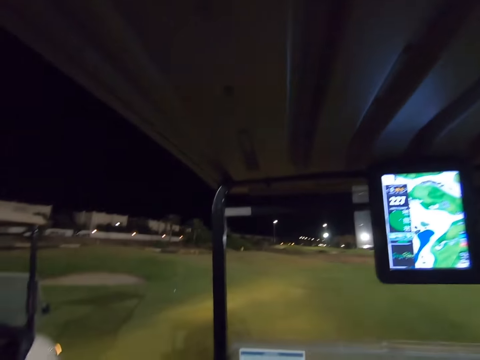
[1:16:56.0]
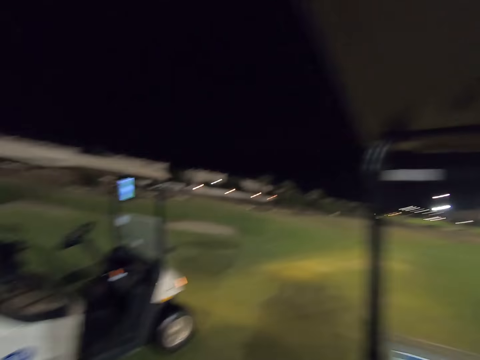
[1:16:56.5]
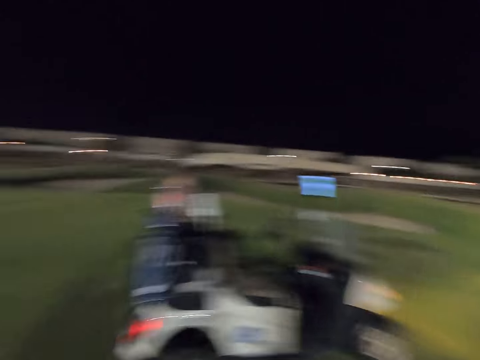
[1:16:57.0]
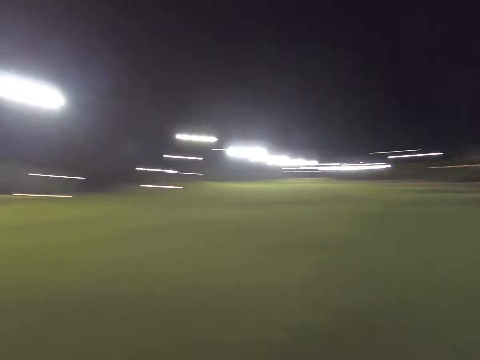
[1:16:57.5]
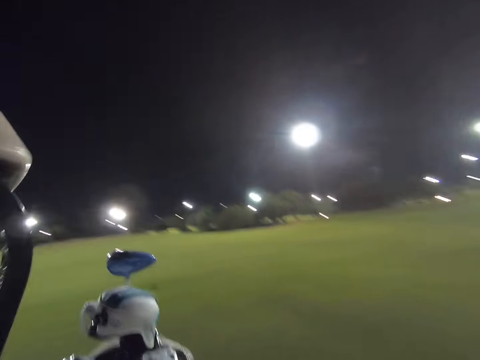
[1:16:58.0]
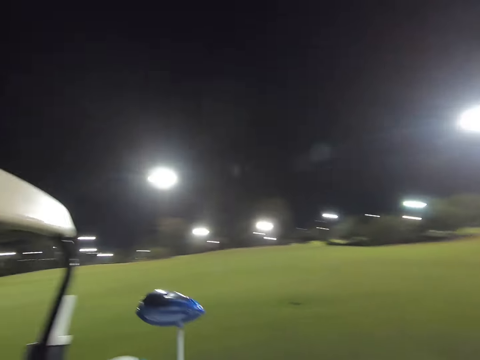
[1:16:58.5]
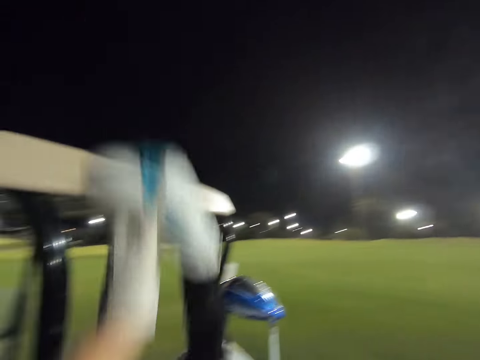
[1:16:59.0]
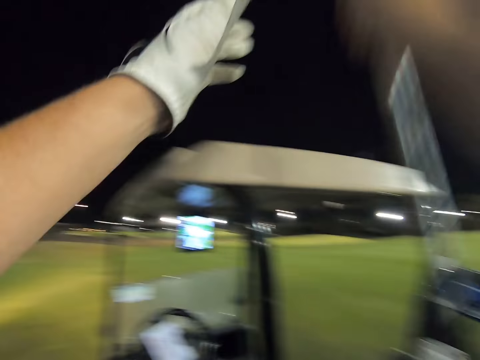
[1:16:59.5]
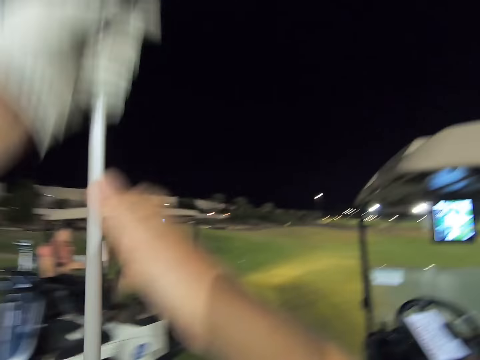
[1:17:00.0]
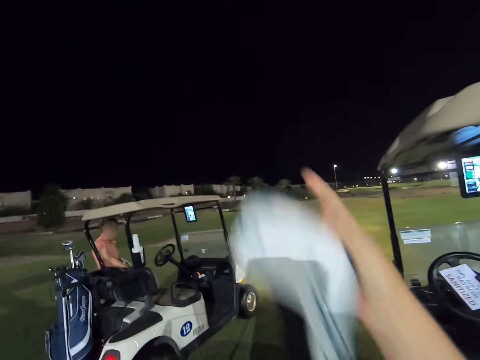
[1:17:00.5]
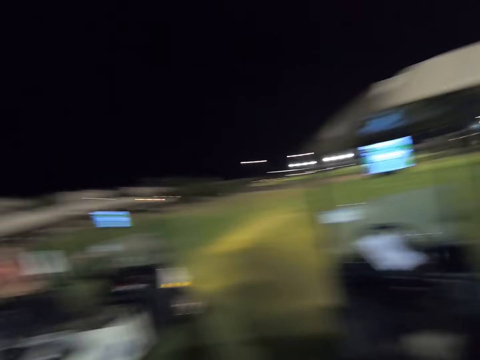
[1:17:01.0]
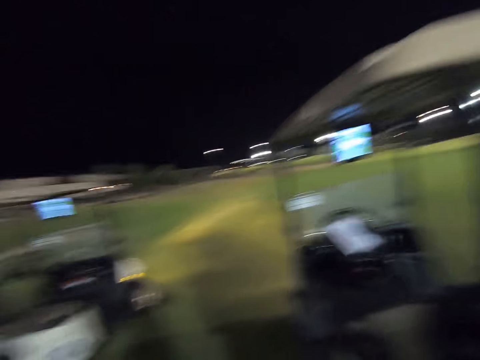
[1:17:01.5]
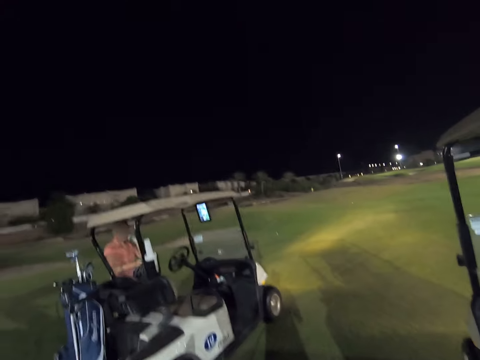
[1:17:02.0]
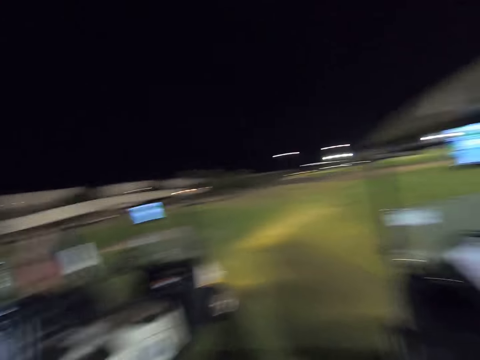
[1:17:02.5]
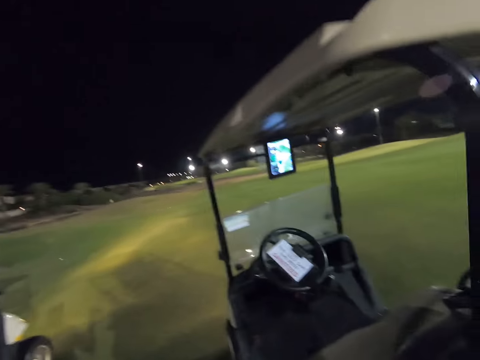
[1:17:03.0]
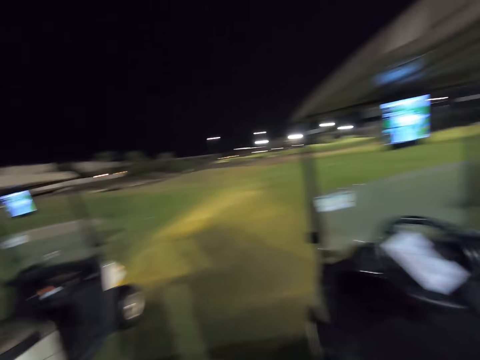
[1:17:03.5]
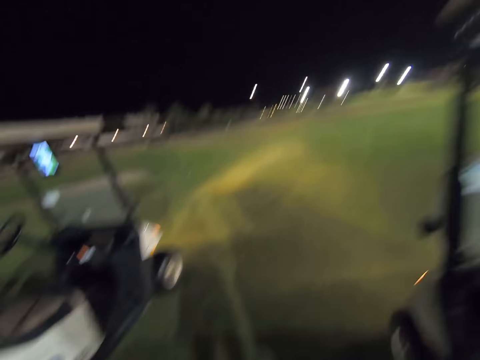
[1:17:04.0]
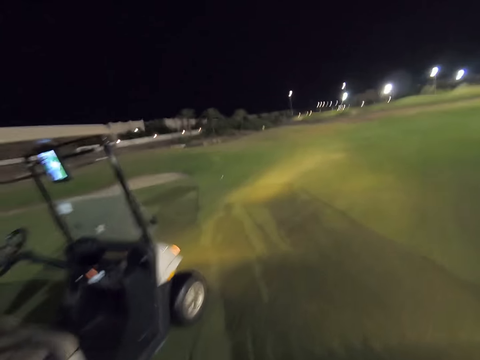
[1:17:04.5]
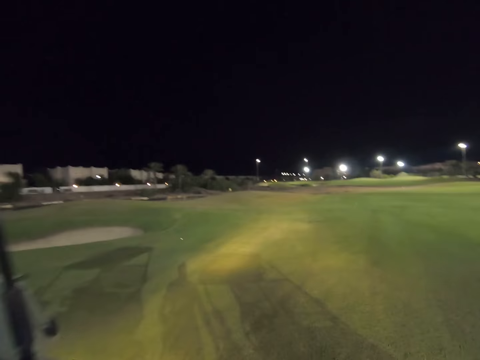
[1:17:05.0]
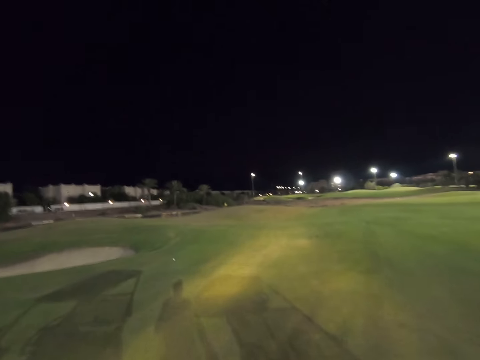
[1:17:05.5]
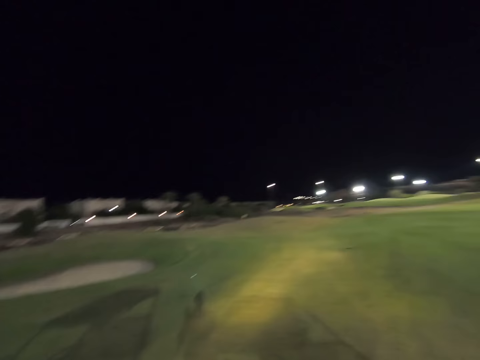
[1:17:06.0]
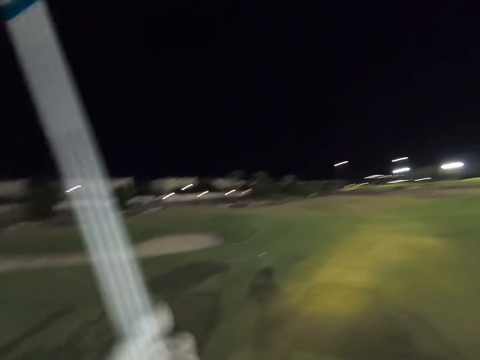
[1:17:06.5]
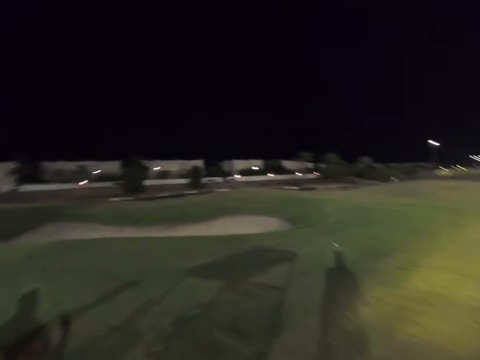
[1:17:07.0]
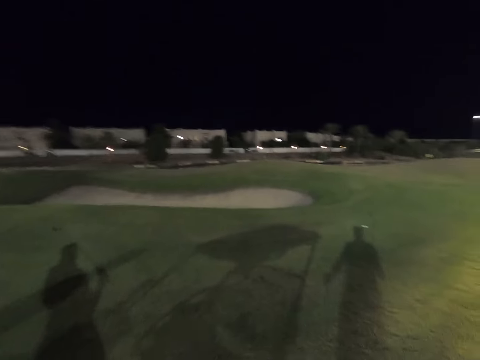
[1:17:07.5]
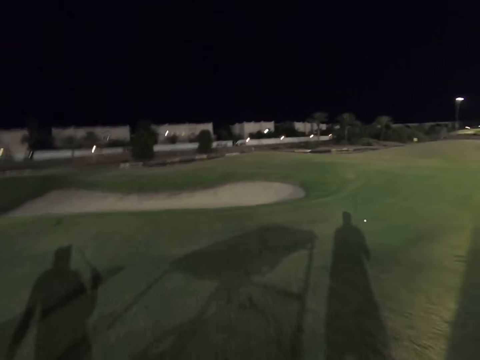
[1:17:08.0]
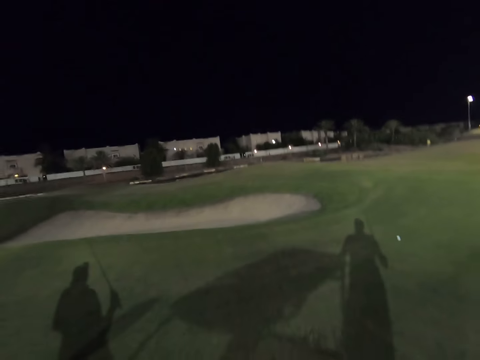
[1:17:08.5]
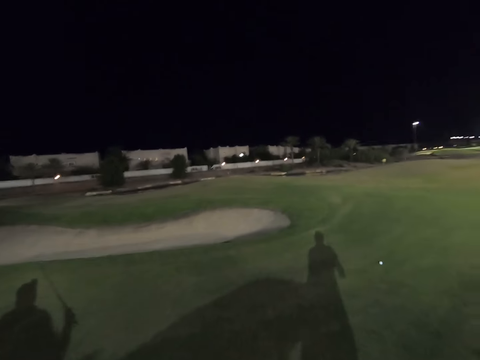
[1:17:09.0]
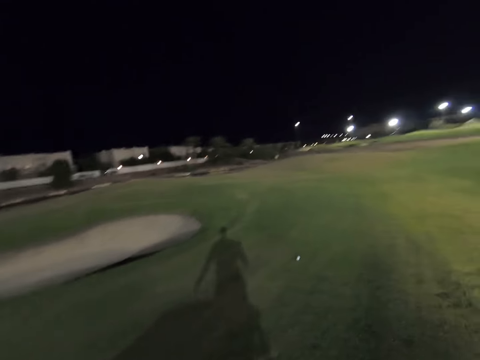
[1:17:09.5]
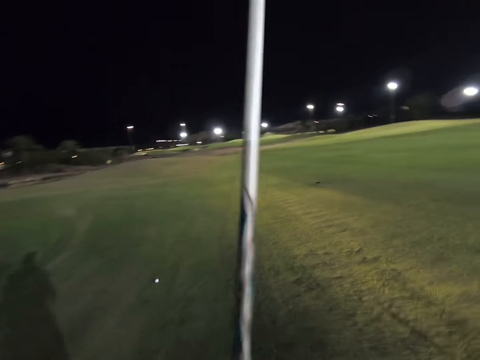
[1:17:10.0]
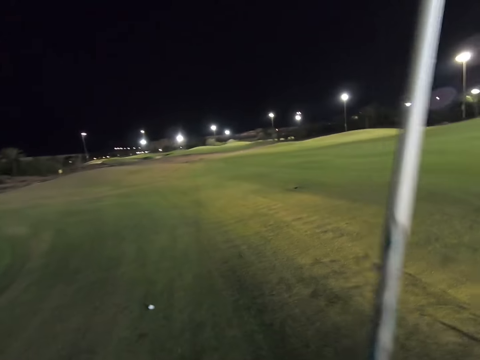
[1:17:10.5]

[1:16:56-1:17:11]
The camera wearer stops the vehicle. They look around the field. They remove a golf club or hockey stick in the golf bag from the vehicle. They look at a woman. They walk across the golf course.

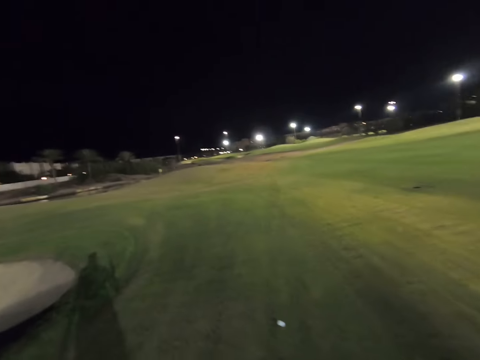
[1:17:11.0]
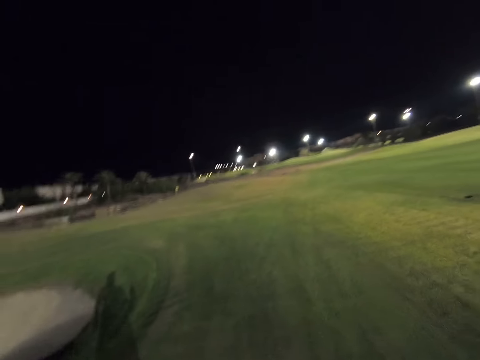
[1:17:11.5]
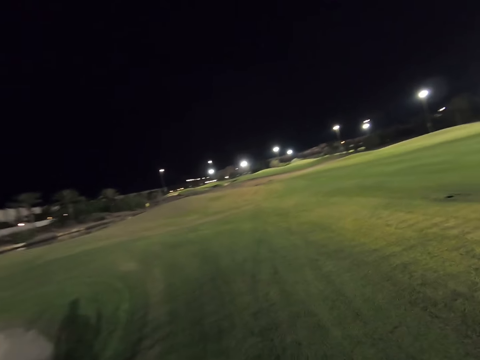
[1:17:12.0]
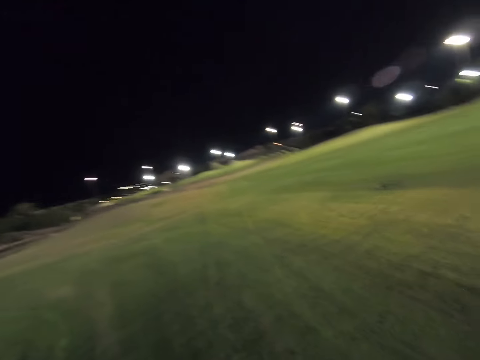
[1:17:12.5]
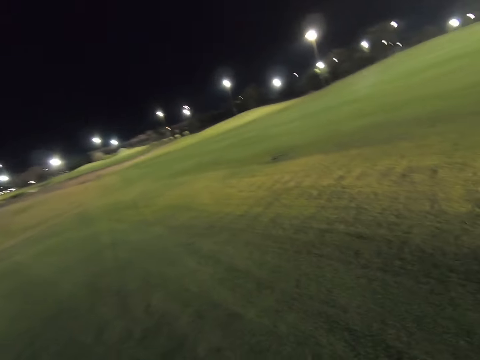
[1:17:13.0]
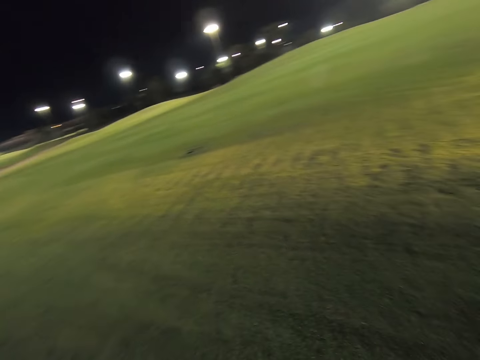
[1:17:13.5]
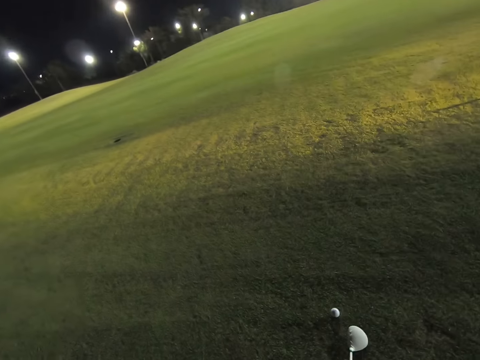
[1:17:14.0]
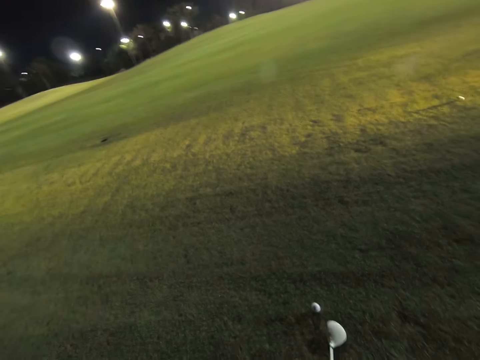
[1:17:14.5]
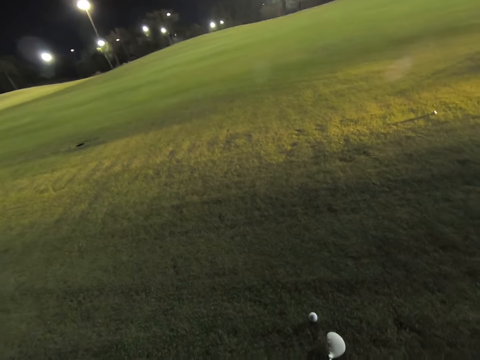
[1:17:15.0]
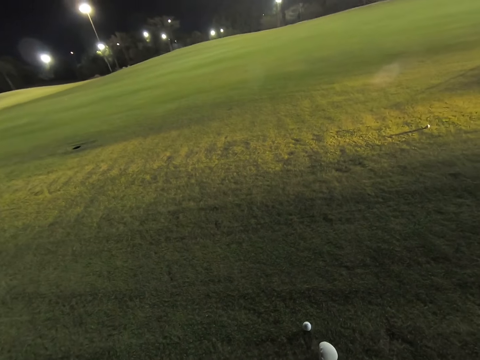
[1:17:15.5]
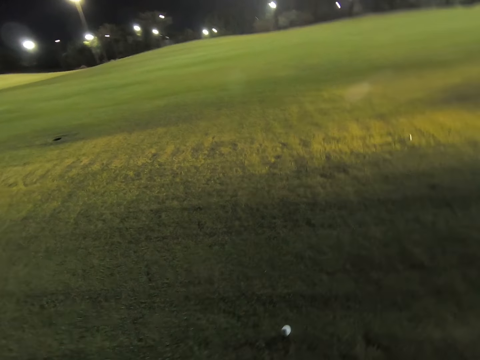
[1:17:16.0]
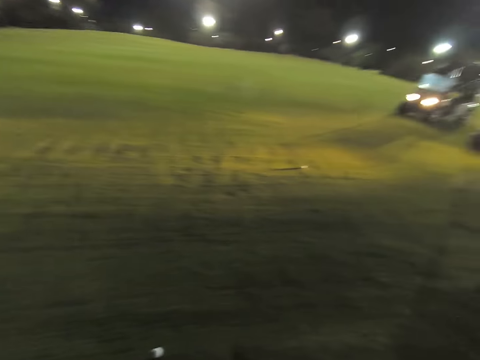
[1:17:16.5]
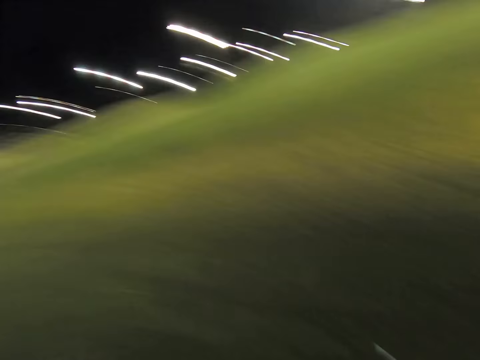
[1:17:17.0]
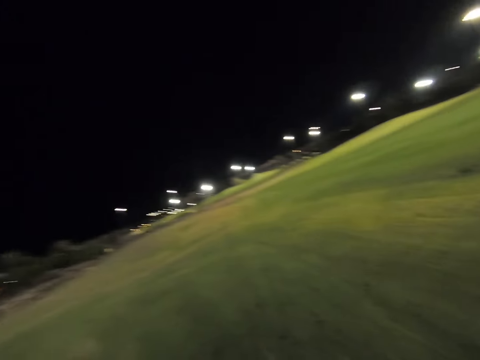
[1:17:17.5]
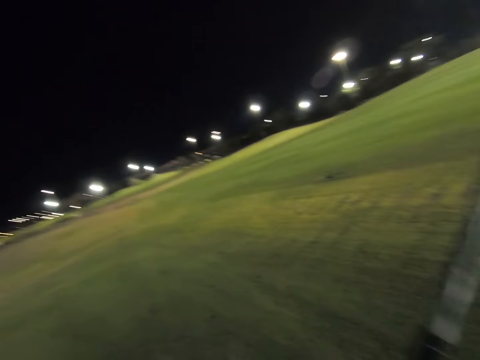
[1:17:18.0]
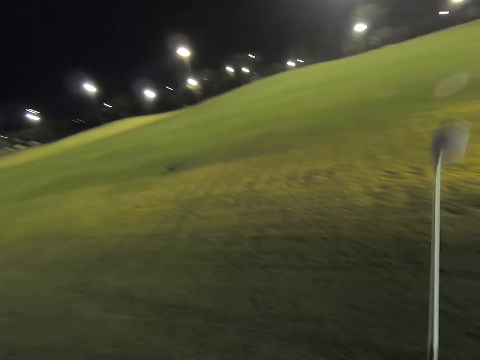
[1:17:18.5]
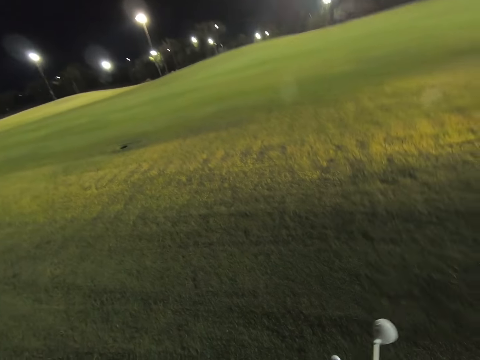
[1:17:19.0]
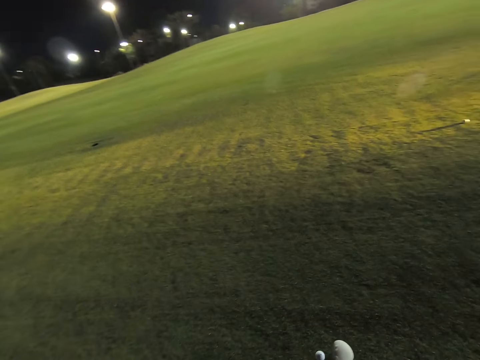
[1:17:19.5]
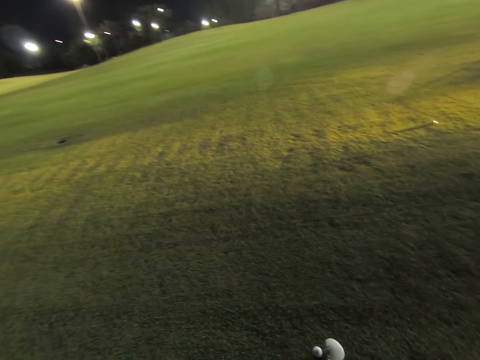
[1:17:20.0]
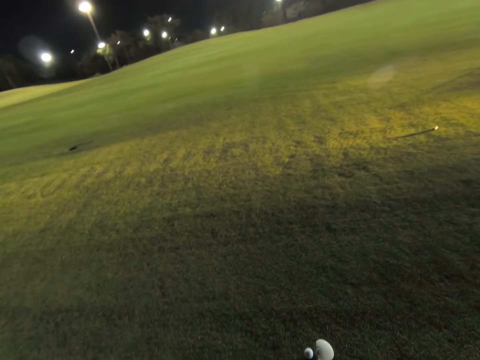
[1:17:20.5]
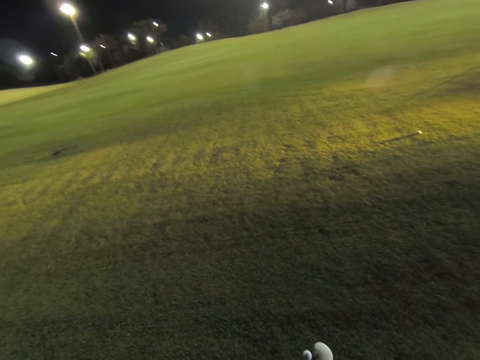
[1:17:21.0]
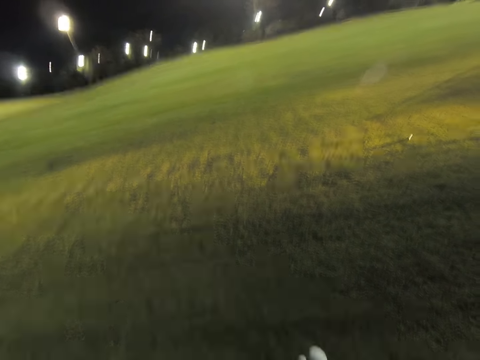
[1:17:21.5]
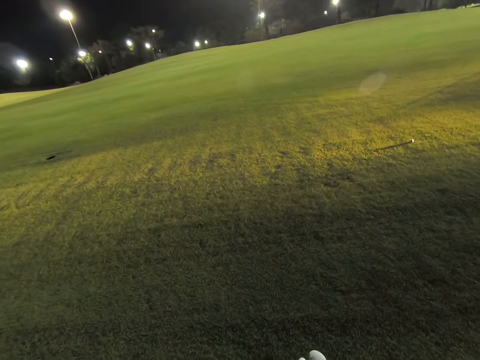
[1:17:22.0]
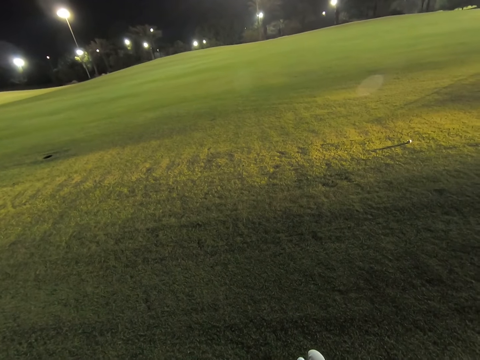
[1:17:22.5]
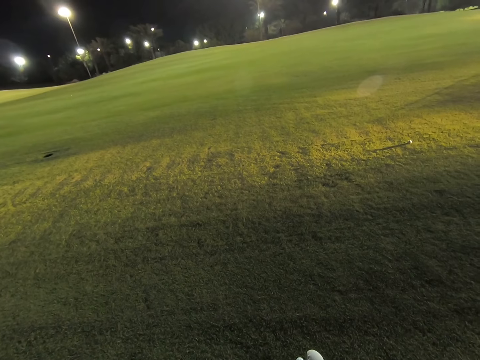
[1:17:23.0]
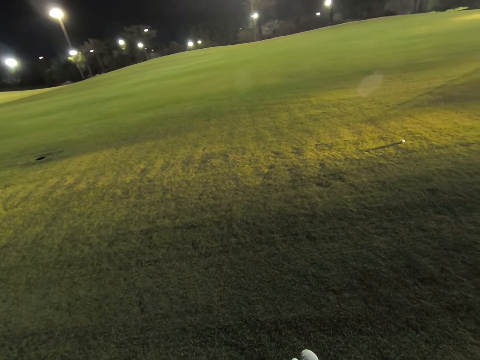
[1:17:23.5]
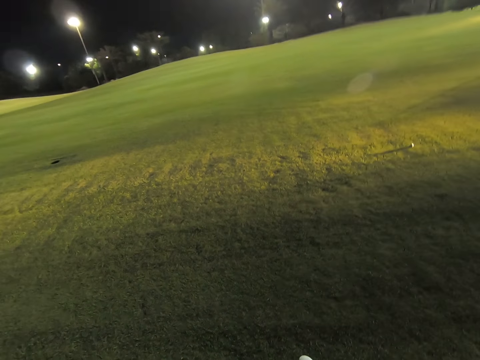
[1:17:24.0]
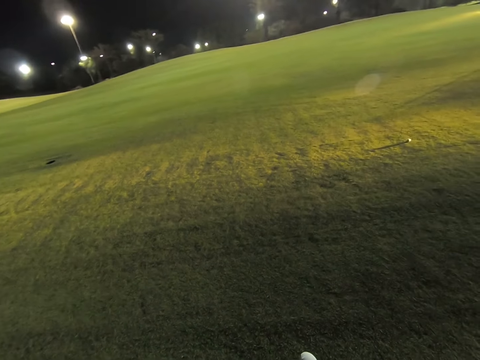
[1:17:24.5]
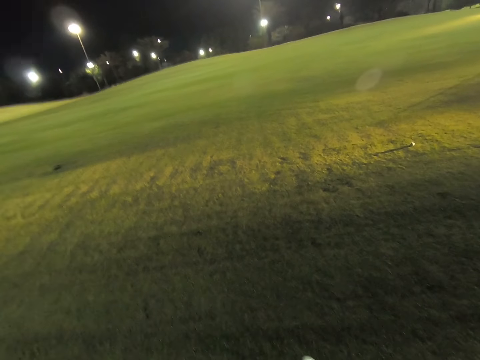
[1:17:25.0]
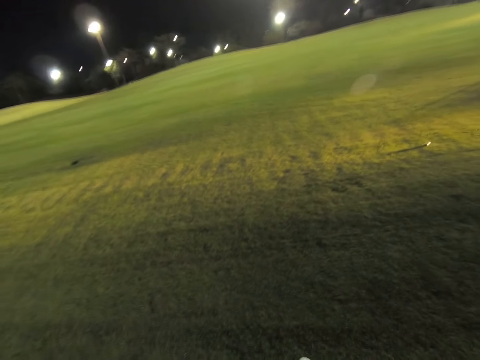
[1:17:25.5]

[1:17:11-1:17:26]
The camera wearer stops on the field. They bring the hockey stick down. They miss hitting the golf ball.
